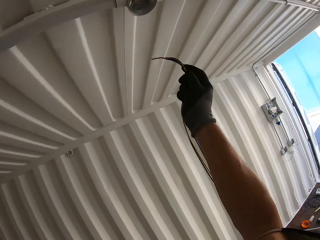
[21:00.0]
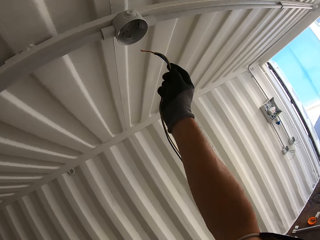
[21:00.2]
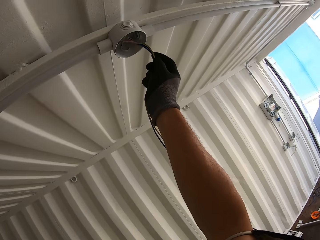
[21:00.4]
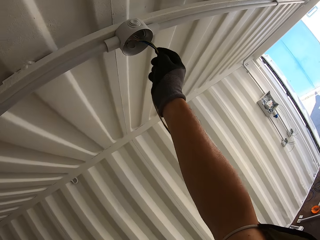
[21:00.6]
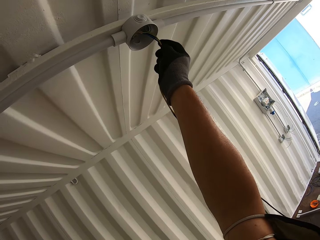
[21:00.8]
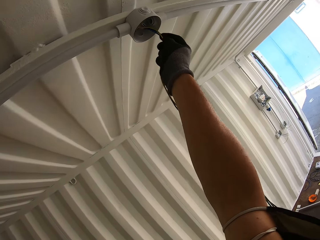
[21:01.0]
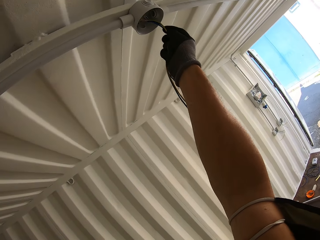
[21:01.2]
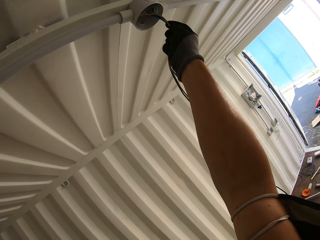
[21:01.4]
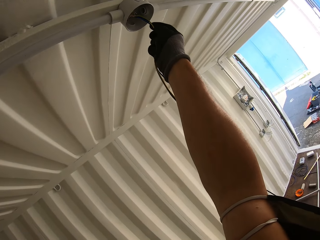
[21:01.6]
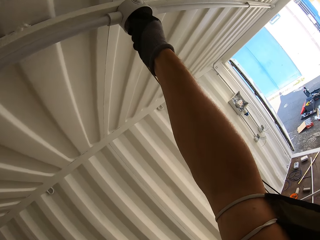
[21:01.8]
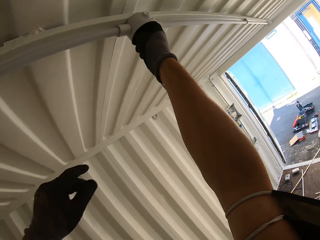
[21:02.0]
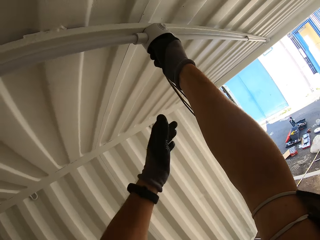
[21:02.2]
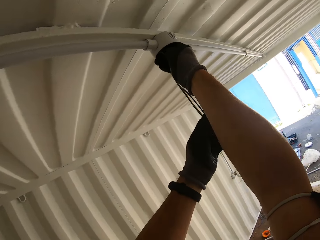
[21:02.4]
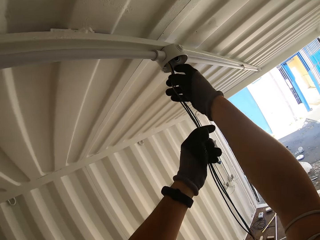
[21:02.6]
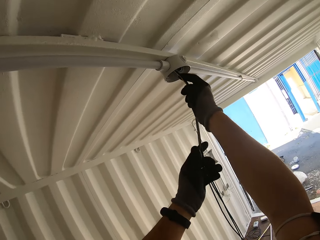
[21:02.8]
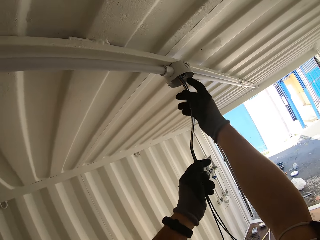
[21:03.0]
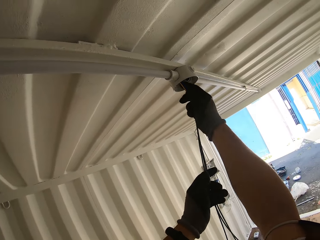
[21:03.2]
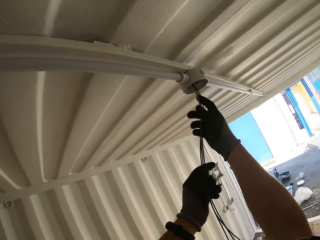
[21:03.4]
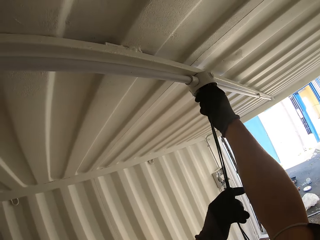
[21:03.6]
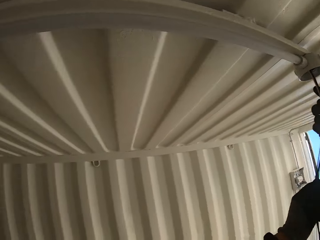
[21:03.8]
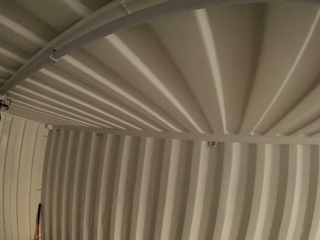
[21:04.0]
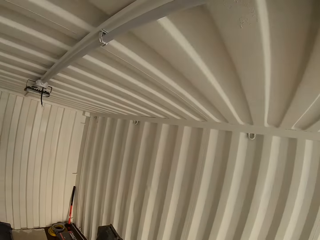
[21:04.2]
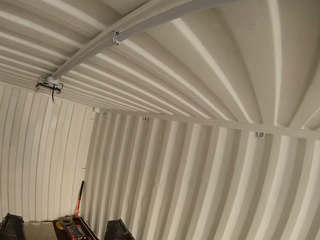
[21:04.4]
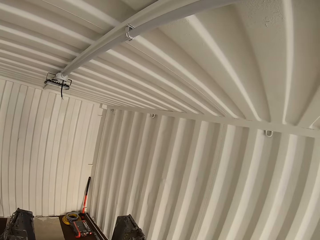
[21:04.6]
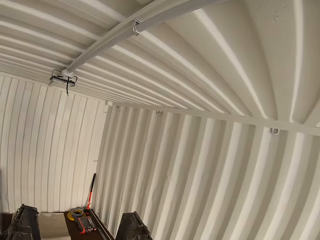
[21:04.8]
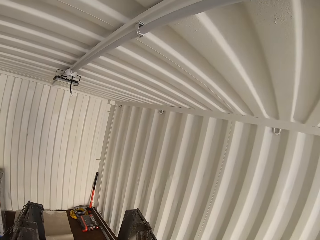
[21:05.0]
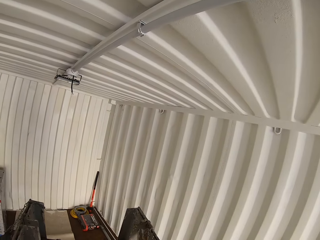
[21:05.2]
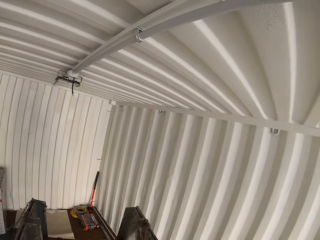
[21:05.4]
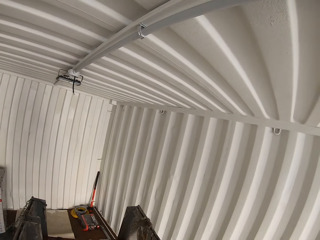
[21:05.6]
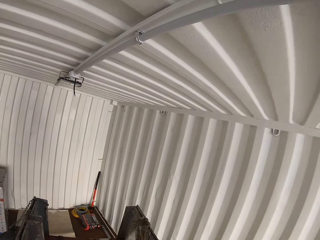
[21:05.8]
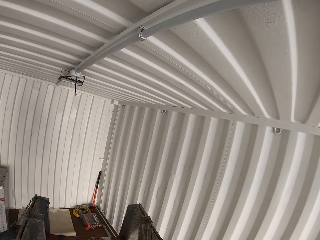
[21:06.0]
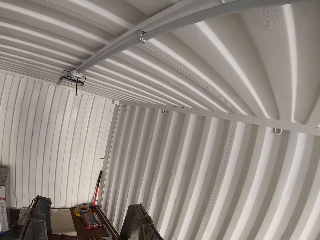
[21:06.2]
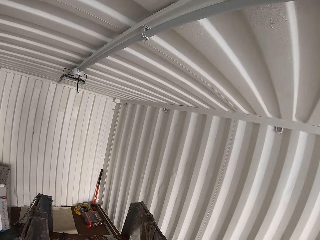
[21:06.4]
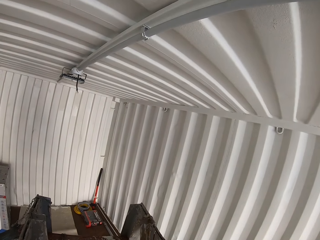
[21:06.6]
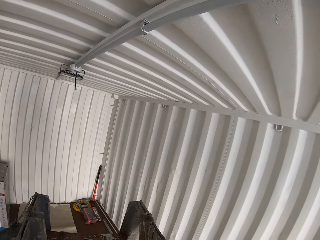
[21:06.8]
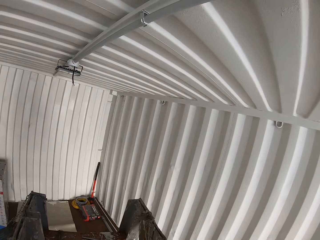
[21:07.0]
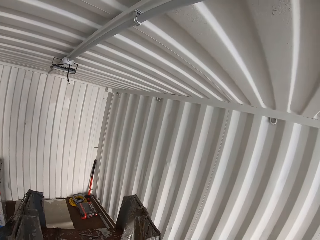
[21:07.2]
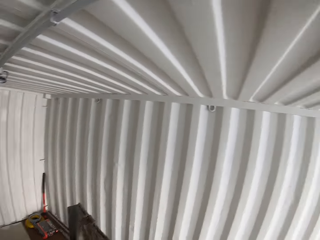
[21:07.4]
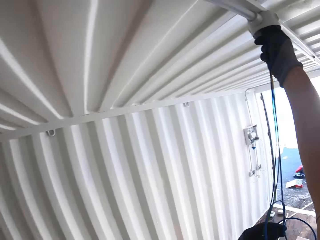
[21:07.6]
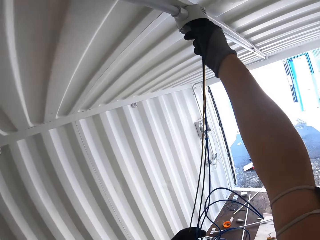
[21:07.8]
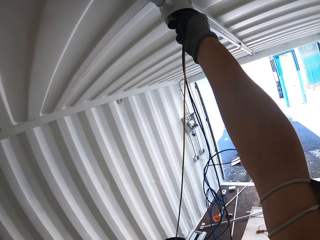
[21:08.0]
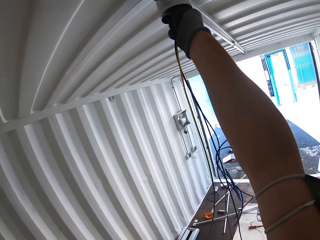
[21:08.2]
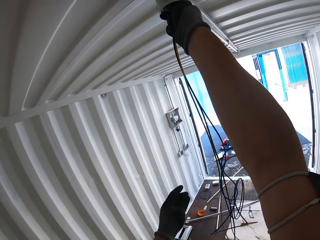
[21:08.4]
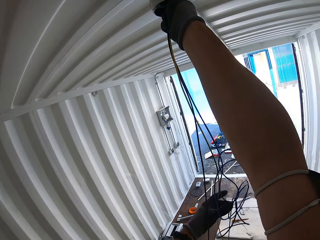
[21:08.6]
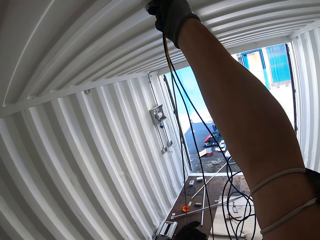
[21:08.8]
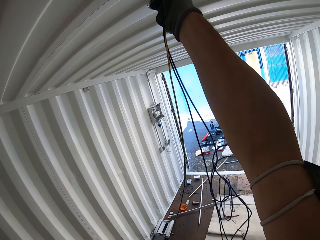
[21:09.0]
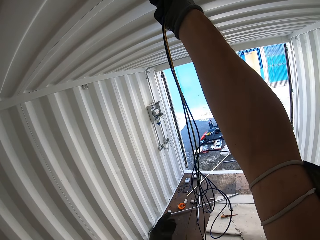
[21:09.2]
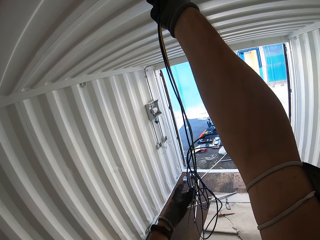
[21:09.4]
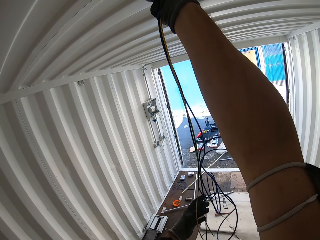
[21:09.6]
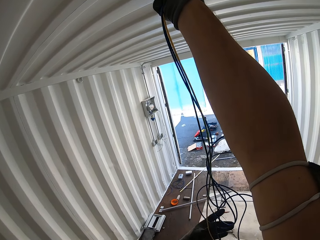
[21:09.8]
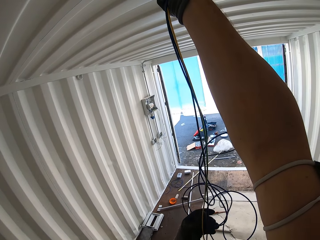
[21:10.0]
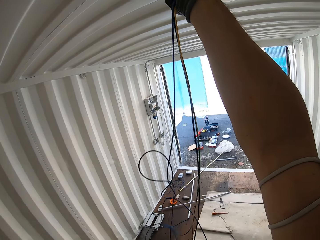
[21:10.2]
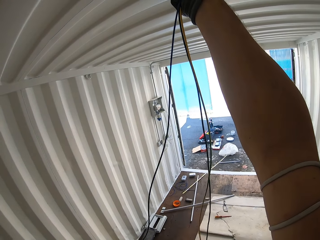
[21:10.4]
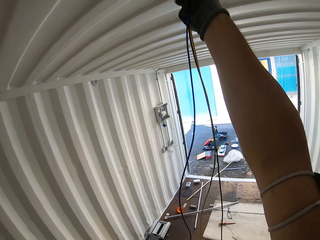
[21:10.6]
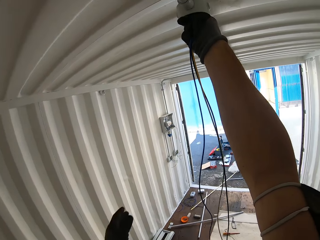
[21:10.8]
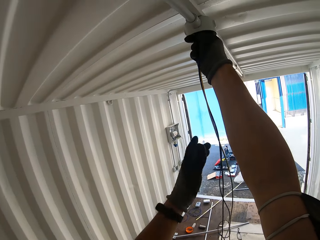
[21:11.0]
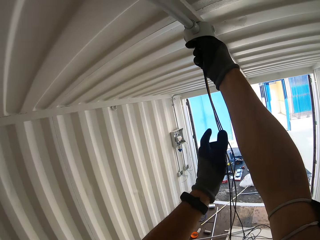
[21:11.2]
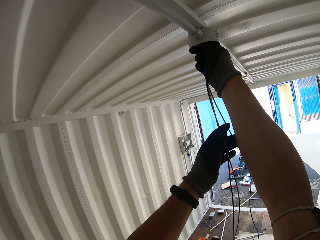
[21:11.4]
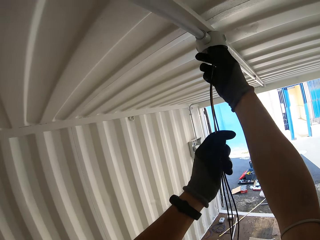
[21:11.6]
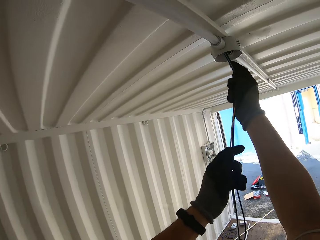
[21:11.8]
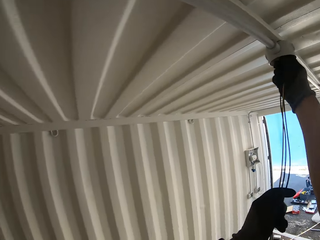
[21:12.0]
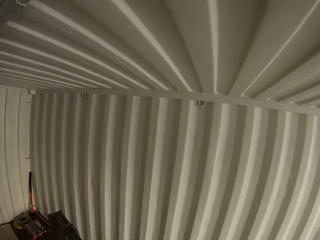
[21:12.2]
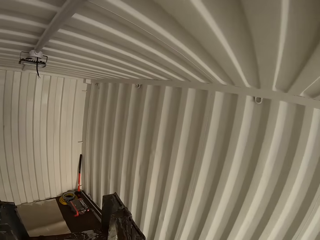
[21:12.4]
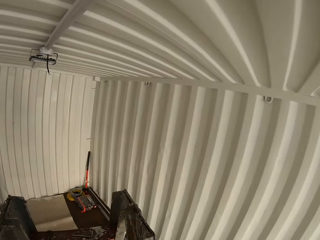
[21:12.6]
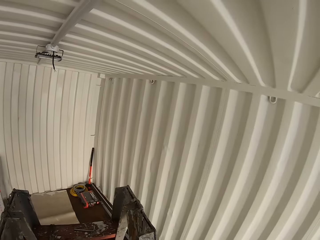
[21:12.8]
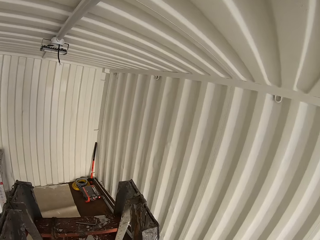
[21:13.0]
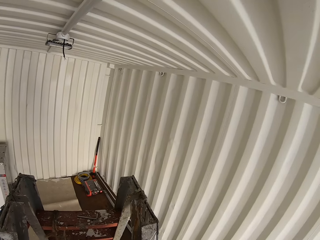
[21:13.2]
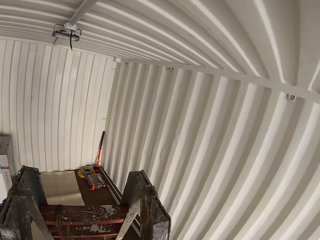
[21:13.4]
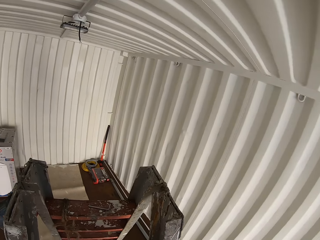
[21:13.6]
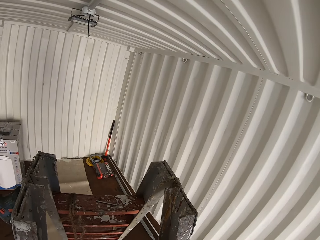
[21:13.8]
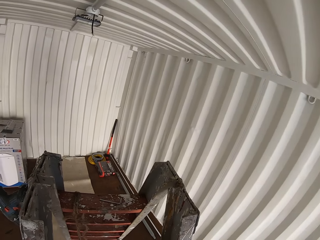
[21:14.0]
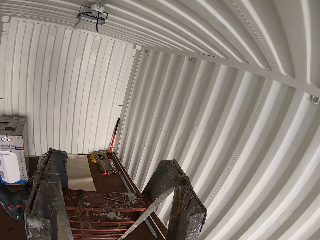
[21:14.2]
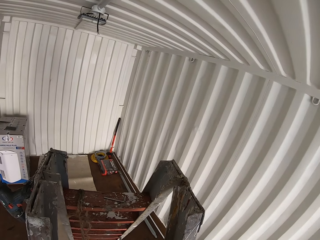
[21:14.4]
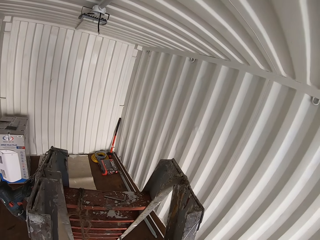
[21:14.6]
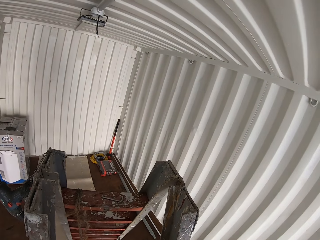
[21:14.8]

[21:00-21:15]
The camera wearer holds wires or cables. They insert the wires inside the junction box. They push the wires inside the conduit pipe. They gaze at the other end of the conduit pipe. They adjust the cables in hands. They push the wires inside the conduit pipe. They gaze at the other end of the conduit pipe.

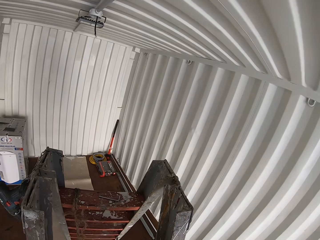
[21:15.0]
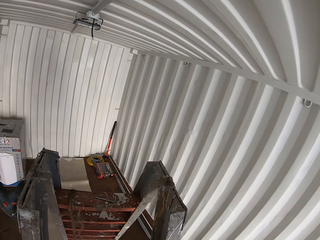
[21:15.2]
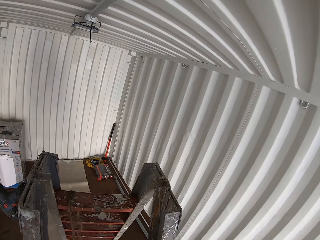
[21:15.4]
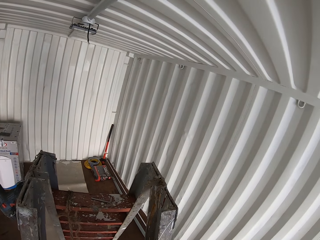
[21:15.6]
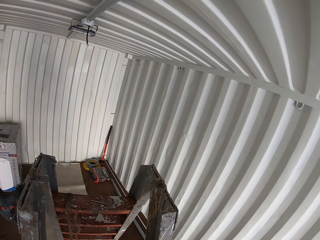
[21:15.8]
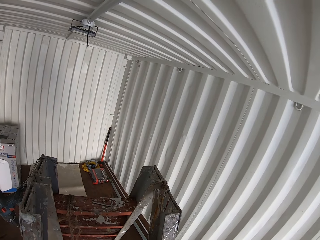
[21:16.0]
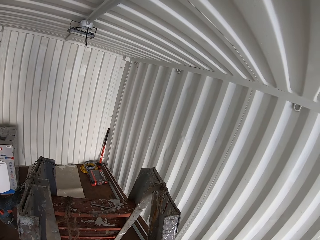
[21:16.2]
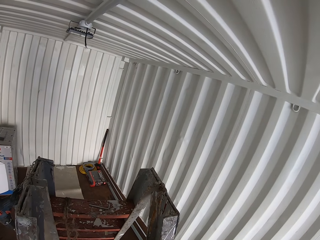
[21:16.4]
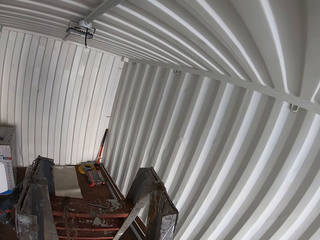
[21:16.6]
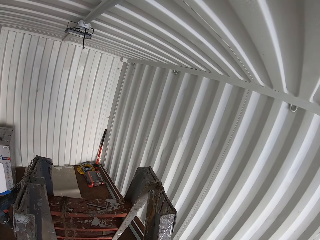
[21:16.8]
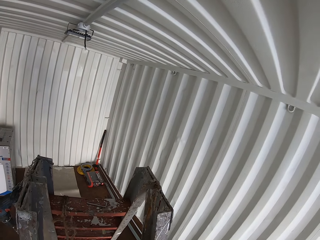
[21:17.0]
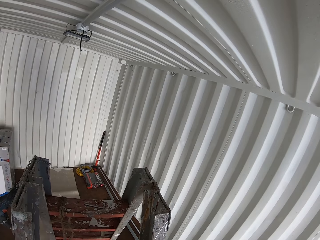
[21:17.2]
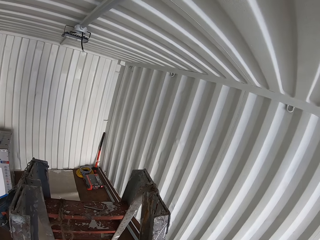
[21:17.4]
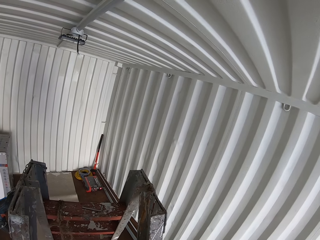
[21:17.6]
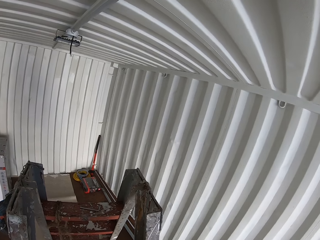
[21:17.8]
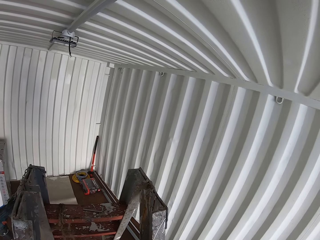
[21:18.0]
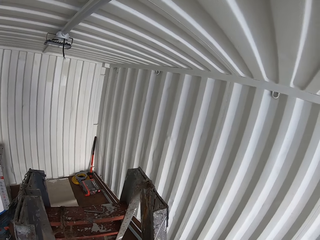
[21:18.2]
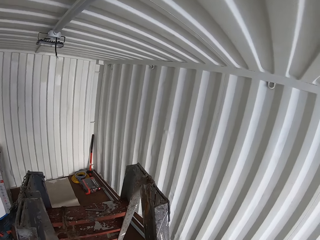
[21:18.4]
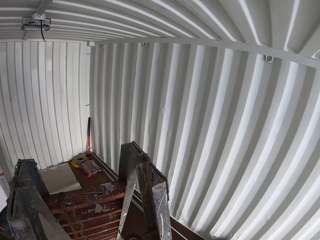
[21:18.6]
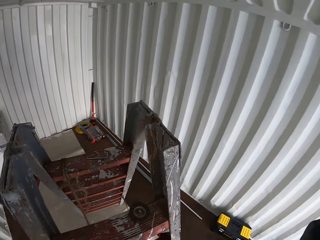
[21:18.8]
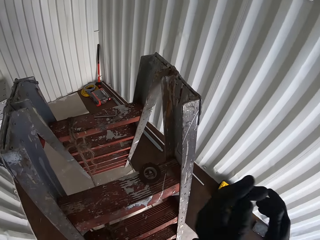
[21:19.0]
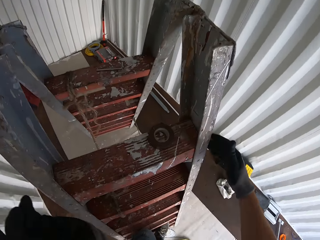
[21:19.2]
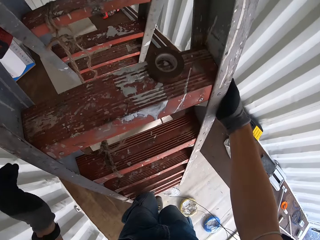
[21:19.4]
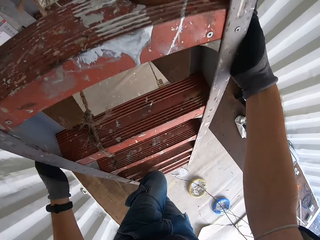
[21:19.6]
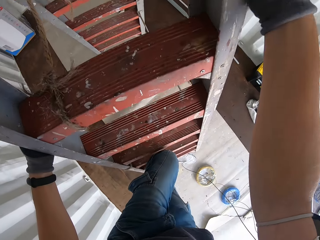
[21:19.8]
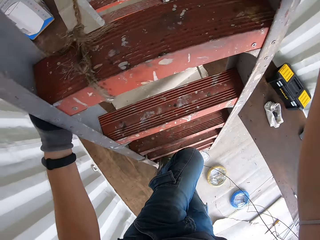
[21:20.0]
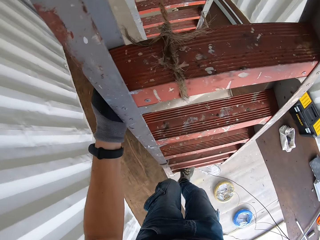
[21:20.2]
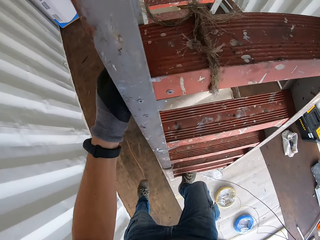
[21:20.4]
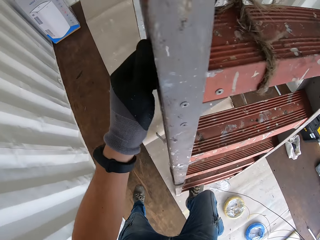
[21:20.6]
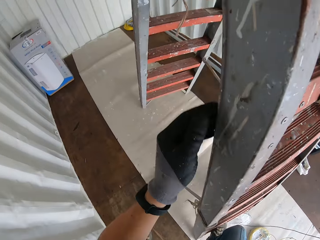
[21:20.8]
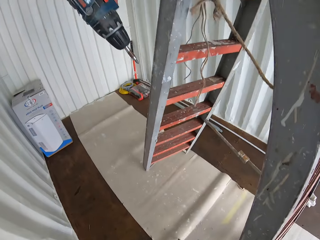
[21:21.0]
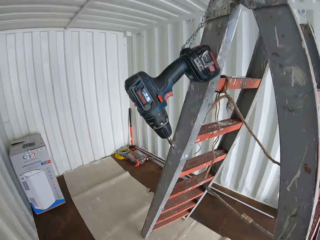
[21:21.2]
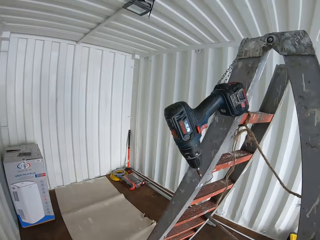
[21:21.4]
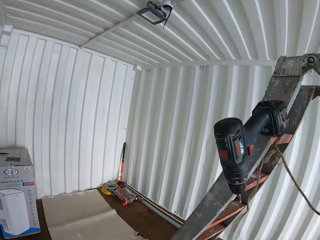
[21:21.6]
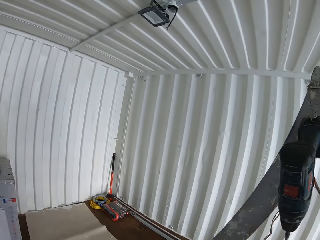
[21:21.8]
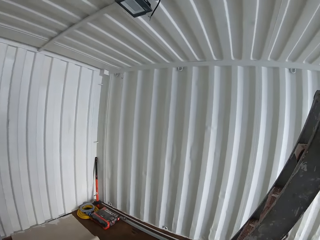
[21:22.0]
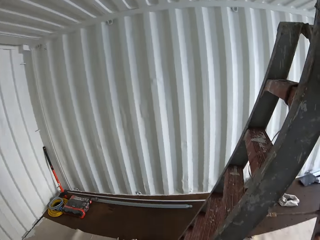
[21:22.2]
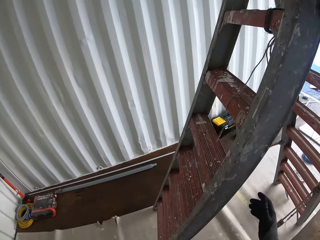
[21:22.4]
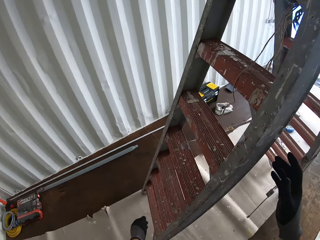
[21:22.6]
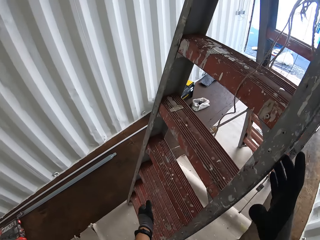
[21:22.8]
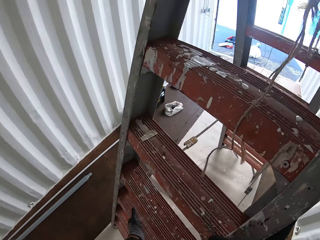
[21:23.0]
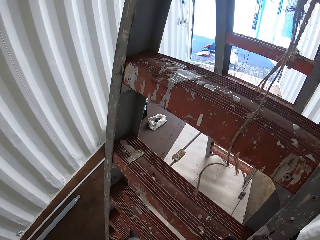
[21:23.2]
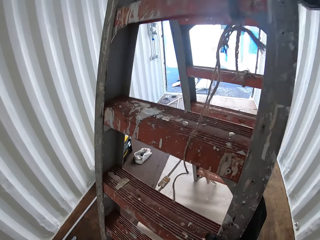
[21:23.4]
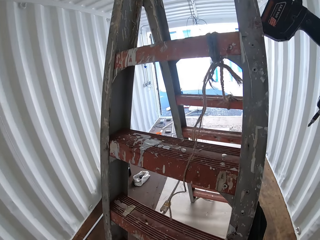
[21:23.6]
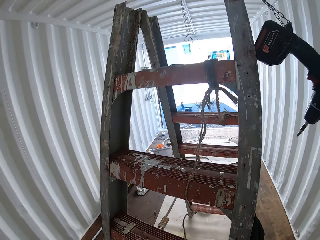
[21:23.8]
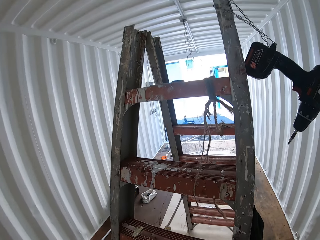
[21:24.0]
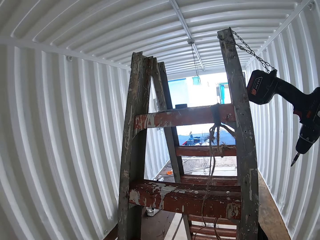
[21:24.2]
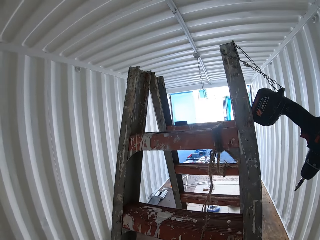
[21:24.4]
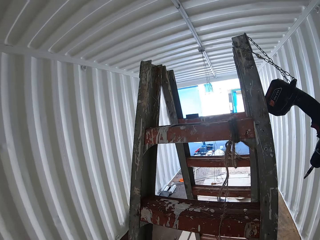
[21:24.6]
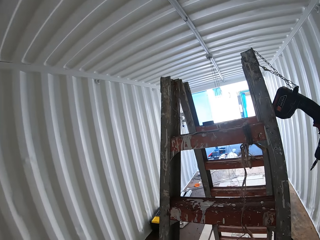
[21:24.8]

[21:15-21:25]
The camera wearer climbs down the ladder. They drag the ladder.
